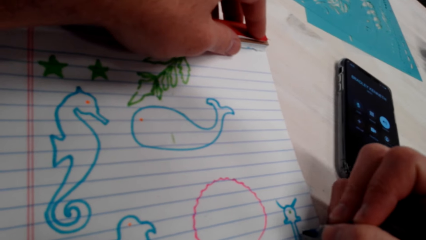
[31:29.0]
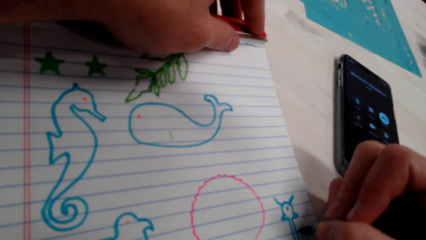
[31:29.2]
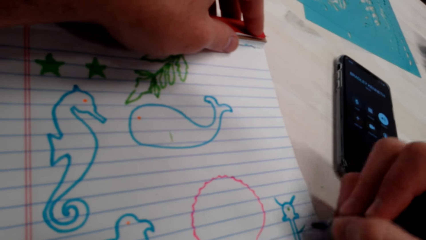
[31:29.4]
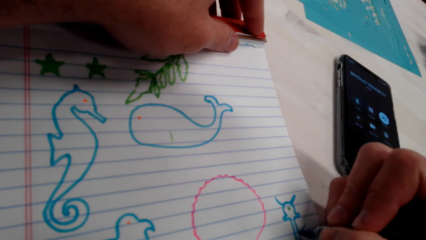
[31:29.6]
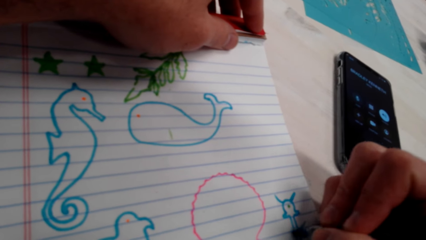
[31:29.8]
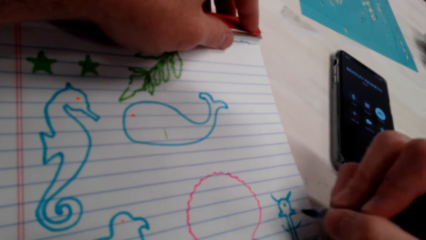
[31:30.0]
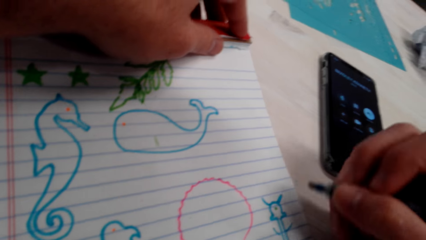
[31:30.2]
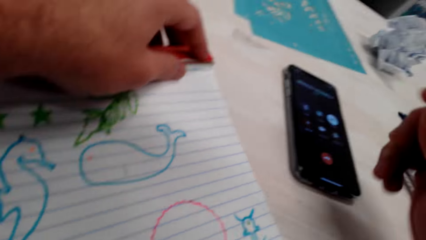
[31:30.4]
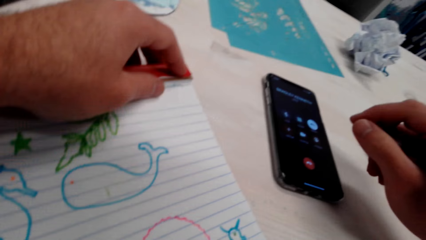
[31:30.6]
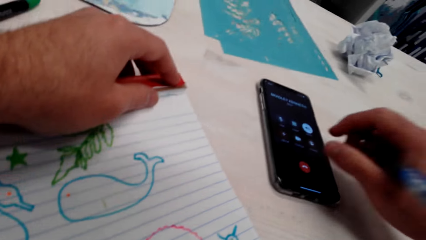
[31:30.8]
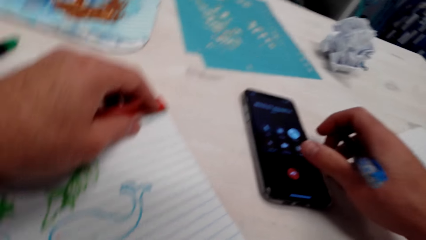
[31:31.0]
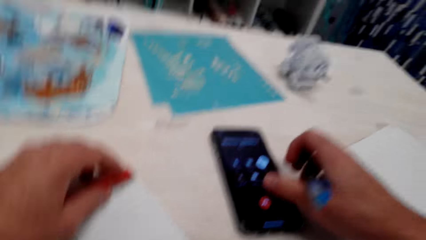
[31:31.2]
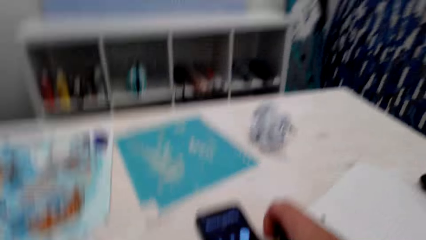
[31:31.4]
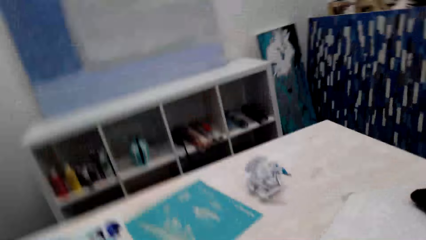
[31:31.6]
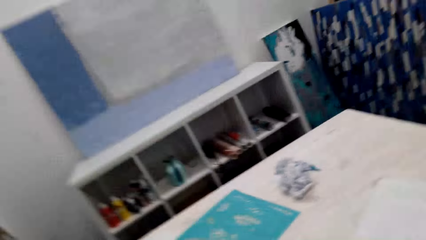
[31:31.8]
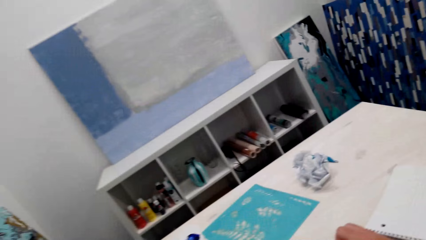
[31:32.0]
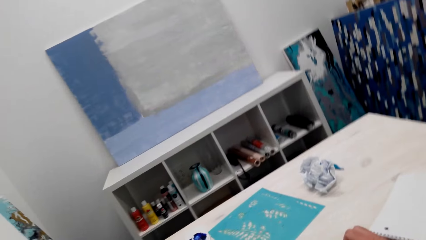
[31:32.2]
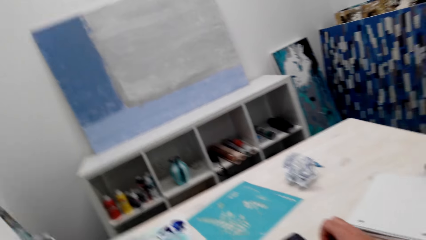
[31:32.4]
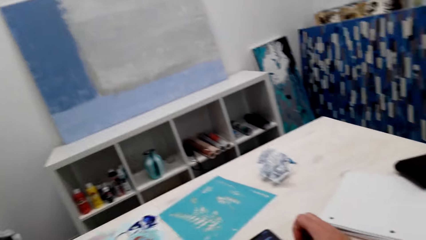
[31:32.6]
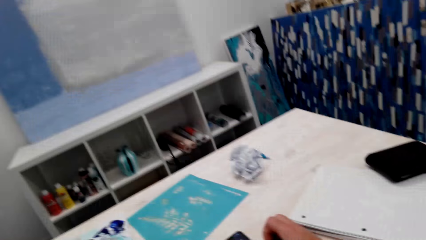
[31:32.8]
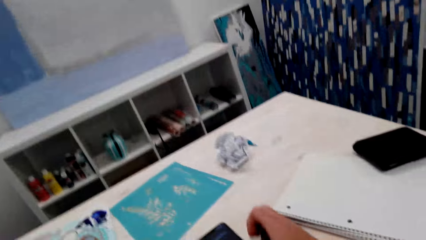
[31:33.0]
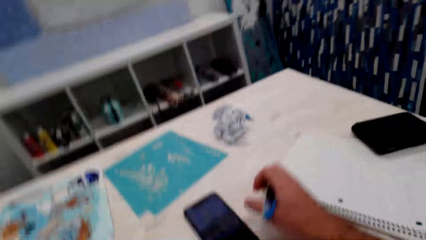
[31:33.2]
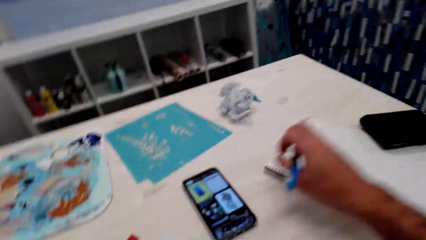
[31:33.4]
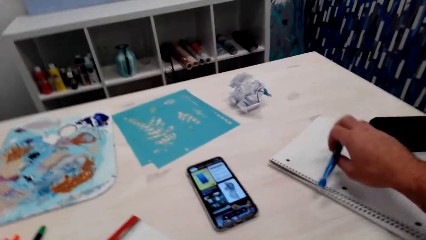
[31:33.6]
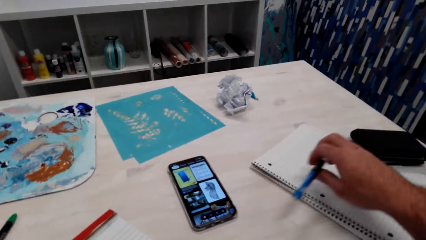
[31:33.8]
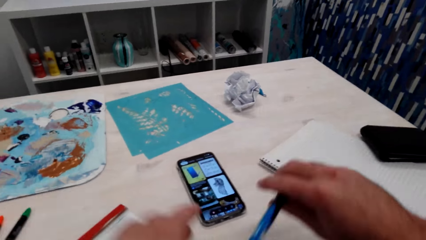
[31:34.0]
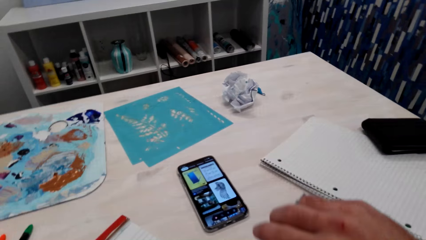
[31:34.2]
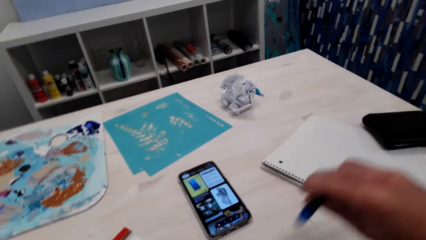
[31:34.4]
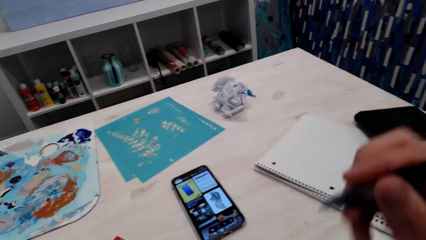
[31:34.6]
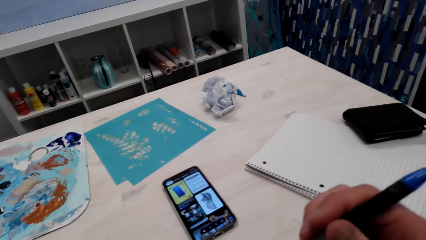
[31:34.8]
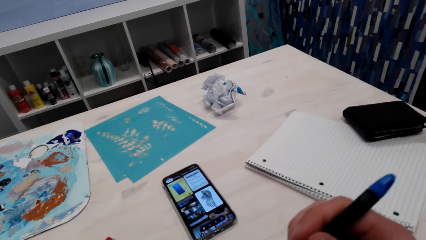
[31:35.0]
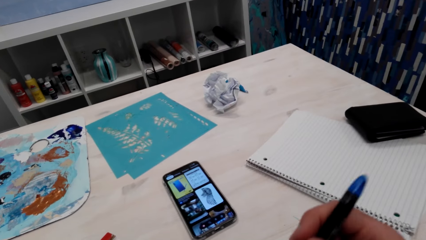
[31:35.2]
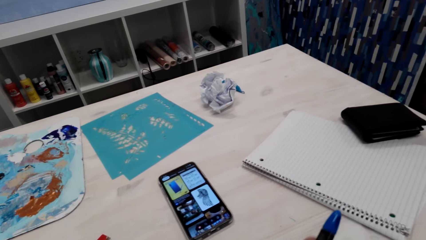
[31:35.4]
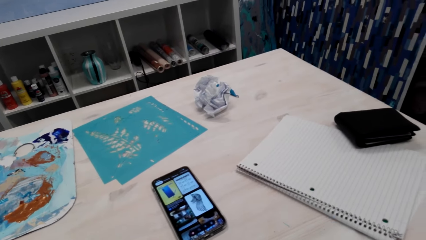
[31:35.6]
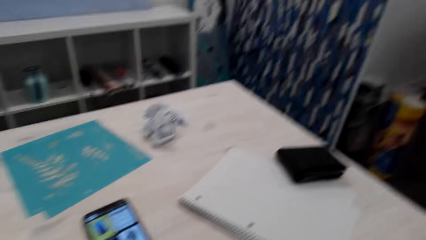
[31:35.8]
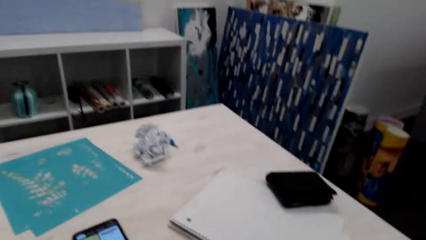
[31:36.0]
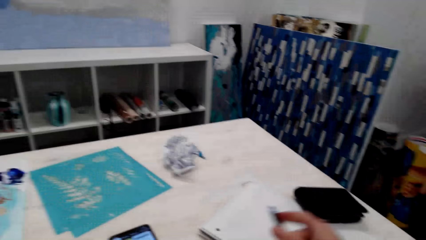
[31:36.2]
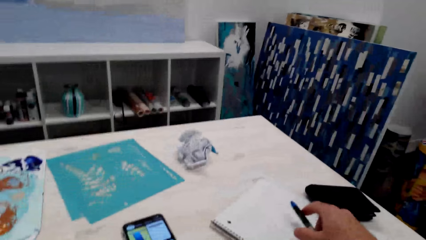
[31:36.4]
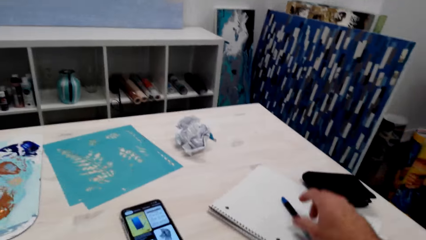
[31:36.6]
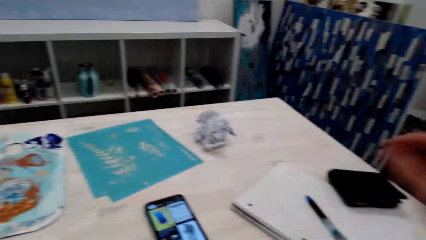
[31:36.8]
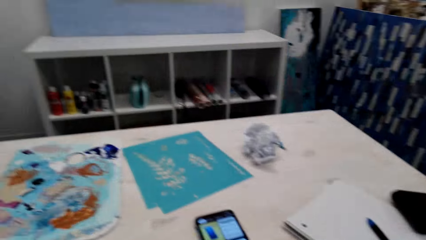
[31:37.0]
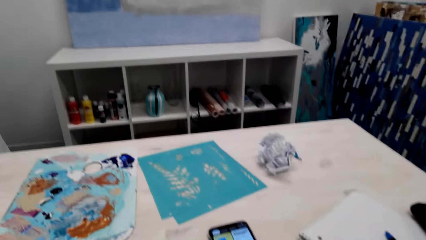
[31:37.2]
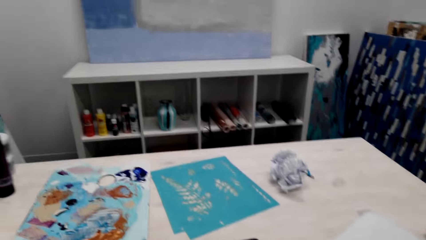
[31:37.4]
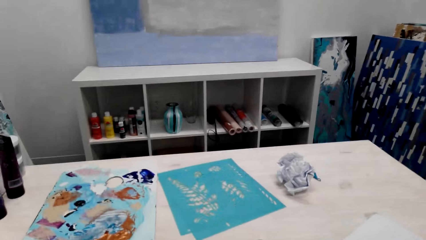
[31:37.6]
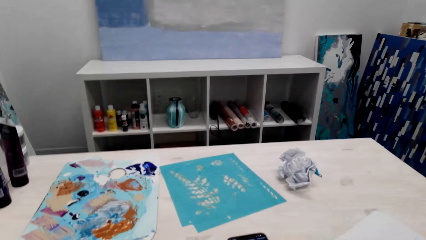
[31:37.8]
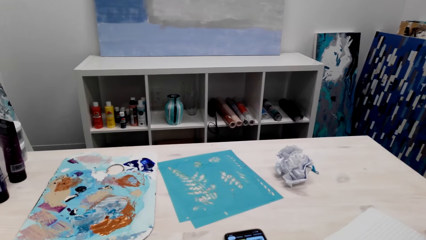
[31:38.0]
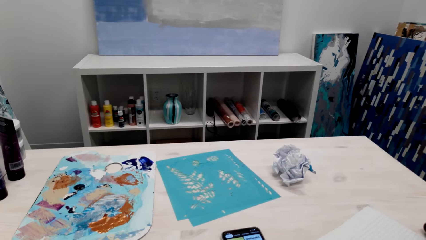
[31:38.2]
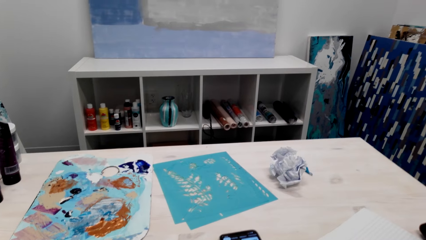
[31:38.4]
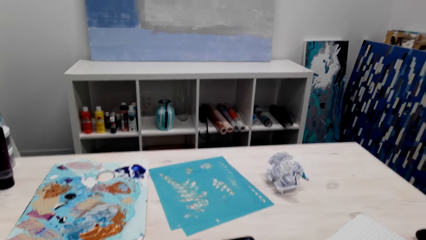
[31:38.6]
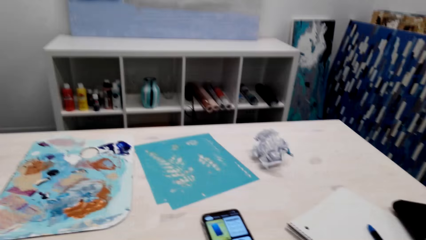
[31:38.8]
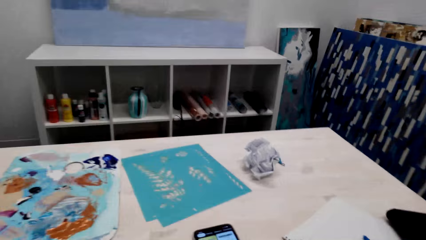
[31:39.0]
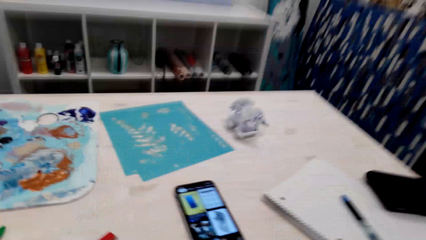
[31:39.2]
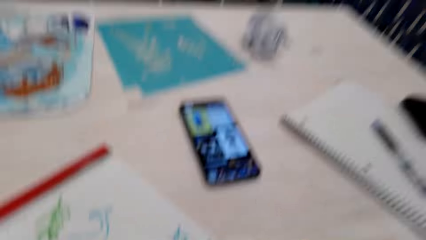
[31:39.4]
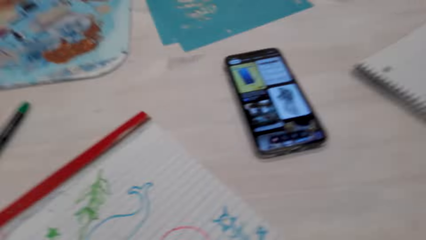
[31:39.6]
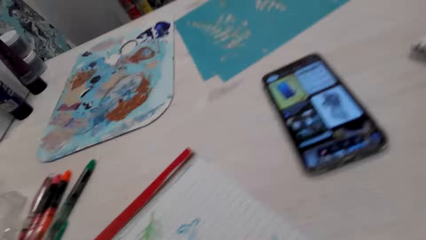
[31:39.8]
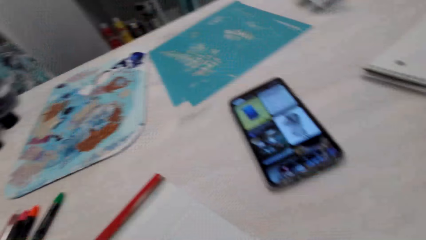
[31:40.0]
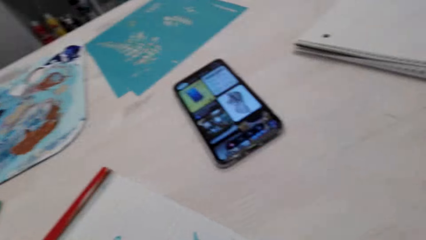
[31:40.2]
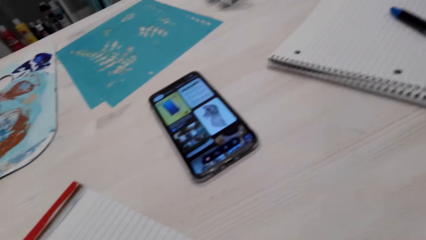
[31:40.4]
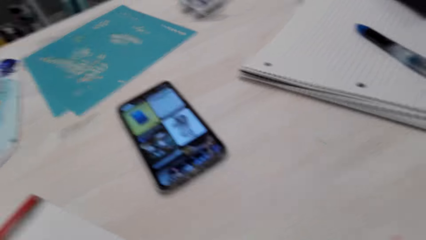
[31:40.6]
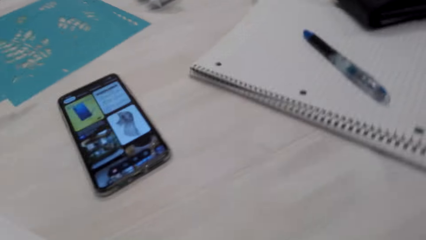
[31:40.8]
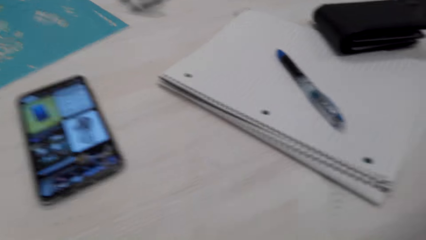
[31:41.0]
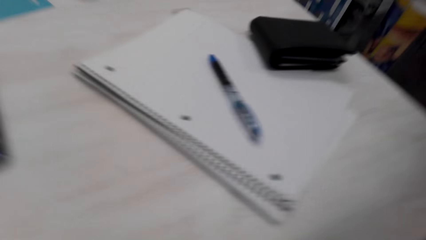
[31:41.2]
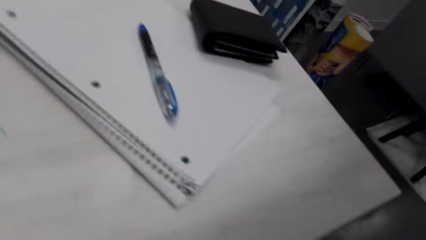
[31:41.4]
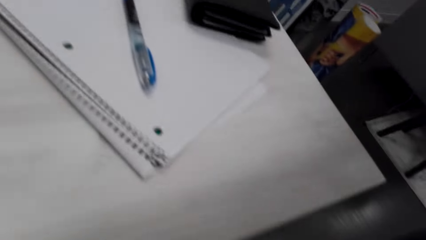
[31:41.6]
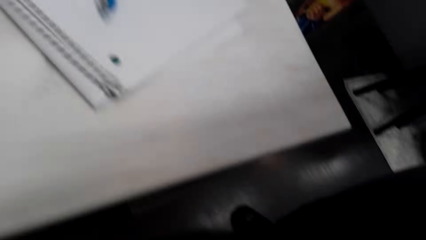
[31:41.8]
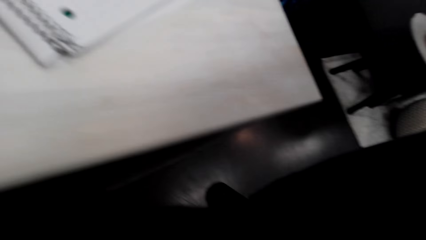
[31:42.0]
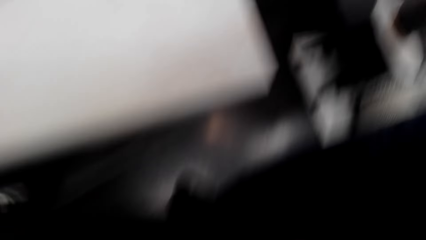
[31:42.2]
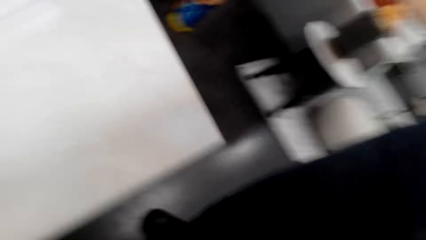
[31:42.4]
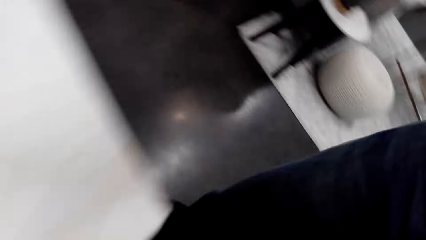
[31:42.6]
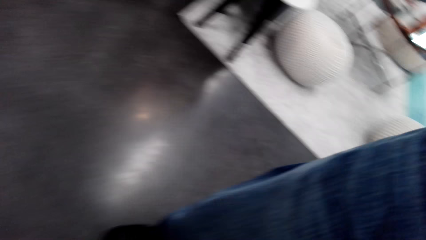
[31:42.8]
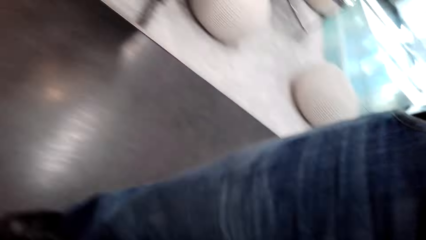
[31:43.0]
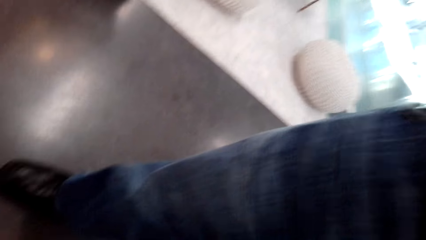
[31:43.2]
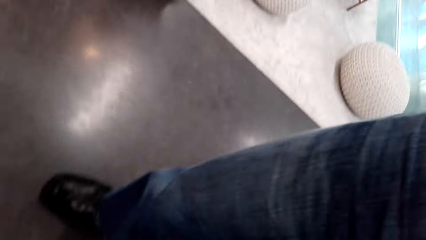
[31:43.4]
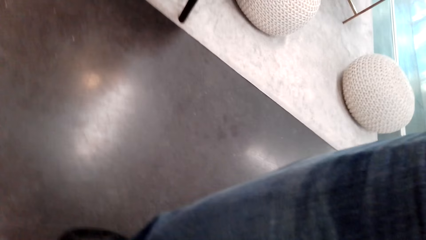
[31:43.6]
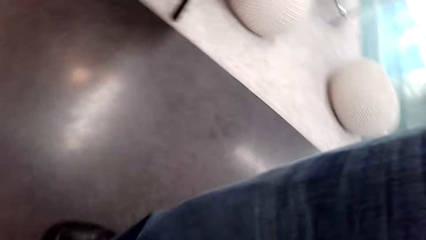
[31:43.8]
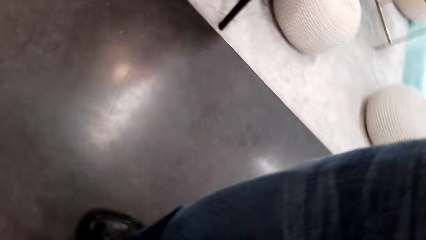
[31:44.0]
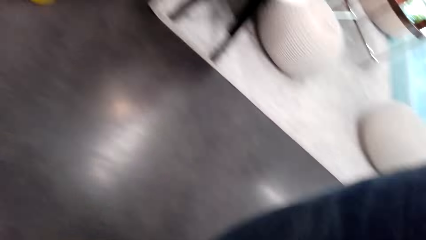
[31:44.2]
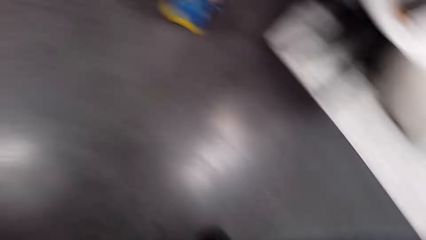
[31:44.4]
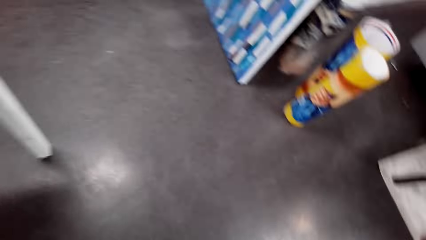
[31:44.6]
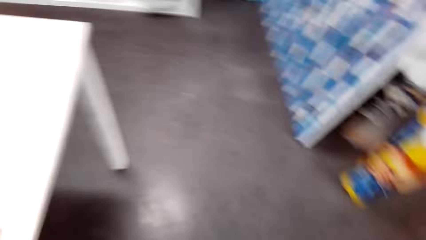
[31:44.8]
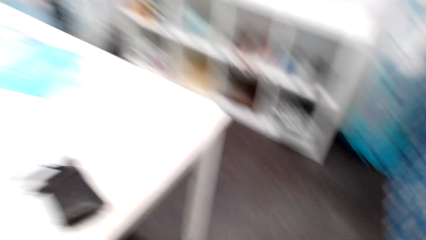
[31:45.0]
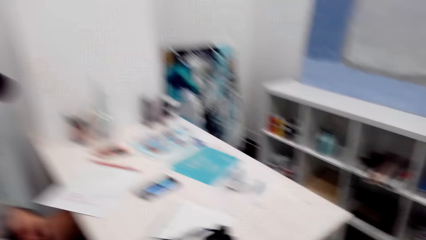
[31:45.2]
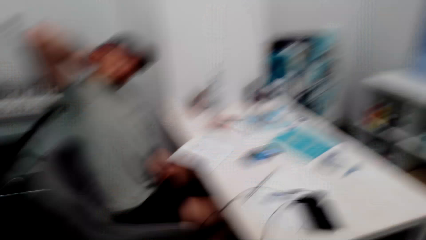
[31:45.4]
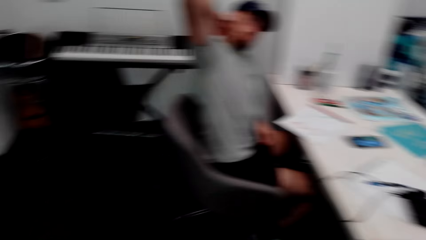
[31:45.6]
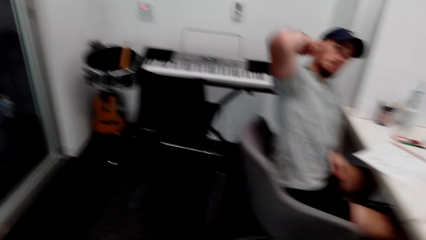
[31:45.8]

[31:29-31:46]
The camera wearer switches off the phone. They look around the room. They remove the pen cap. They close the pen tip. They put the pen down. They look on the phone.
